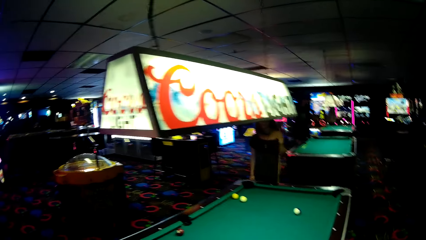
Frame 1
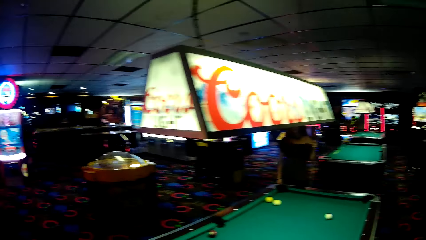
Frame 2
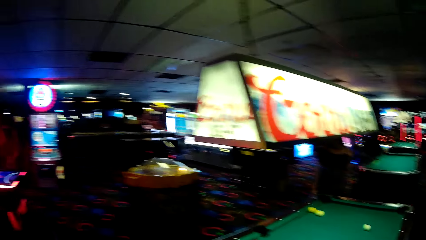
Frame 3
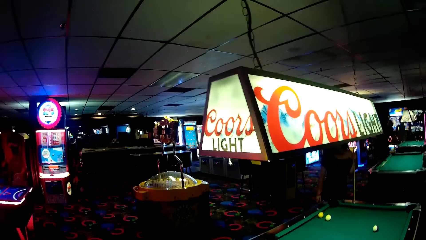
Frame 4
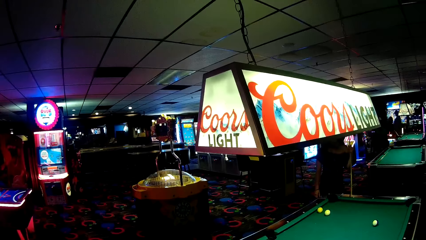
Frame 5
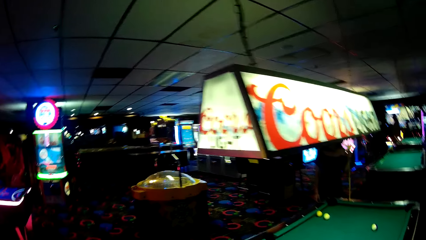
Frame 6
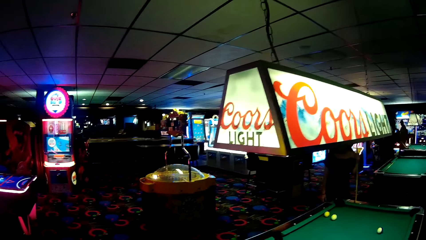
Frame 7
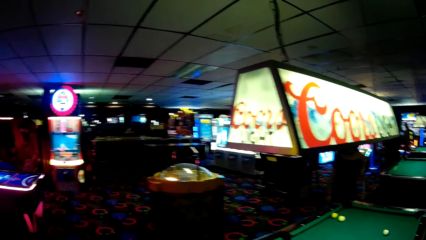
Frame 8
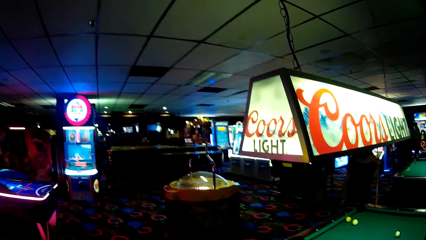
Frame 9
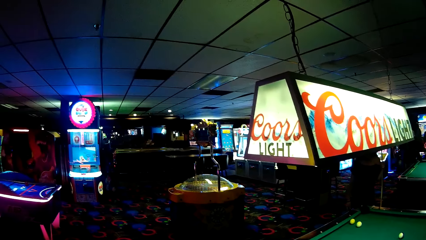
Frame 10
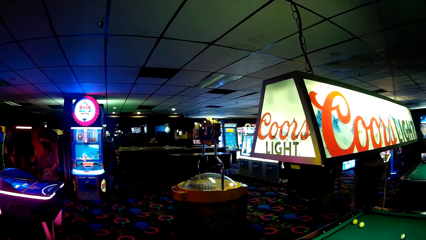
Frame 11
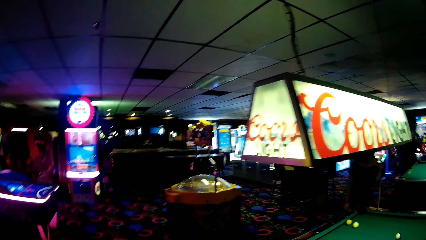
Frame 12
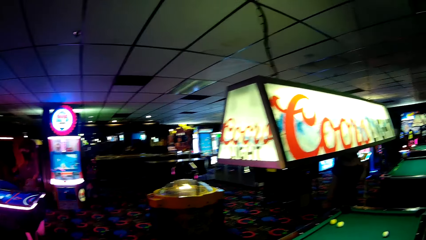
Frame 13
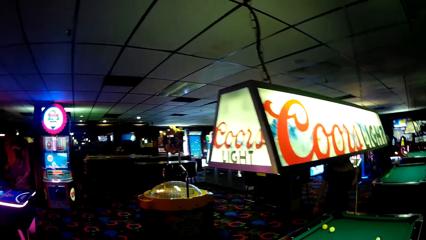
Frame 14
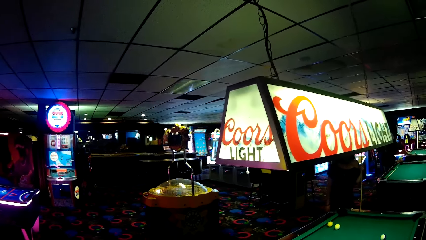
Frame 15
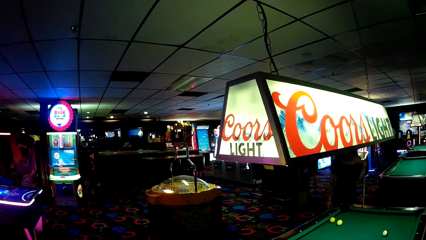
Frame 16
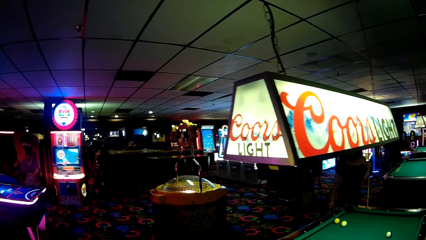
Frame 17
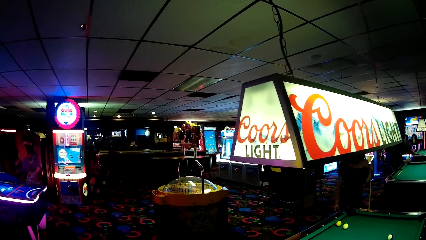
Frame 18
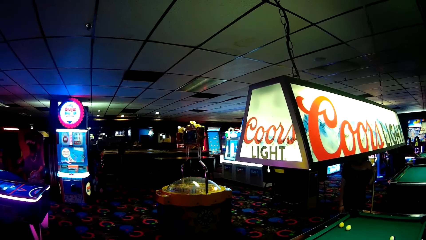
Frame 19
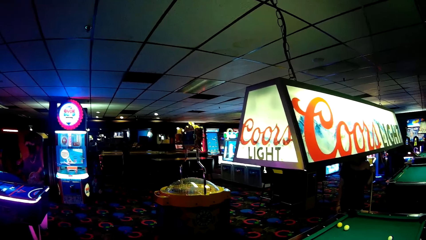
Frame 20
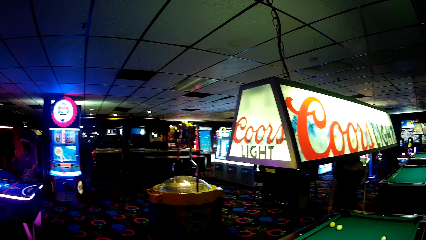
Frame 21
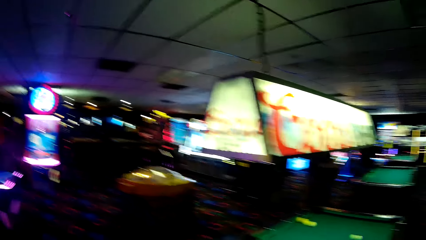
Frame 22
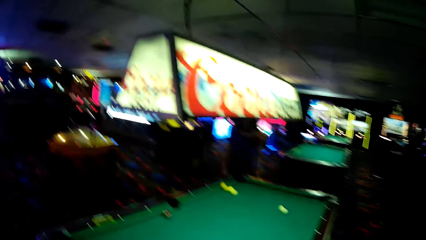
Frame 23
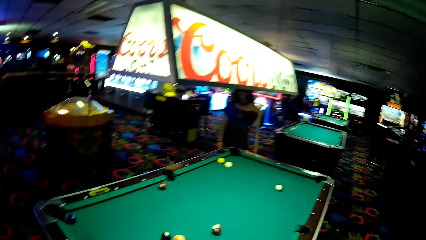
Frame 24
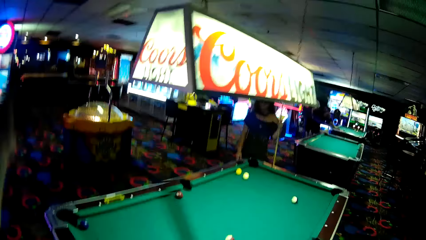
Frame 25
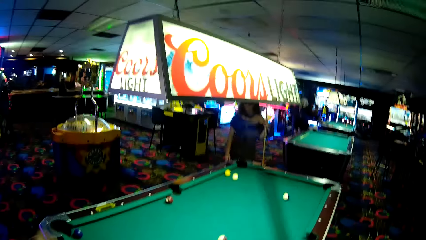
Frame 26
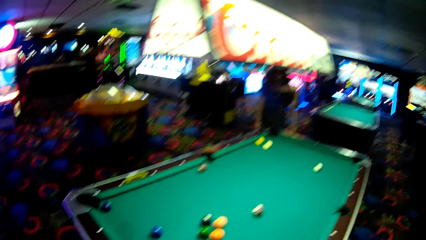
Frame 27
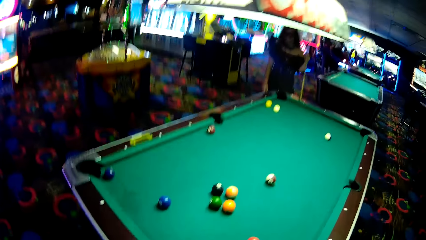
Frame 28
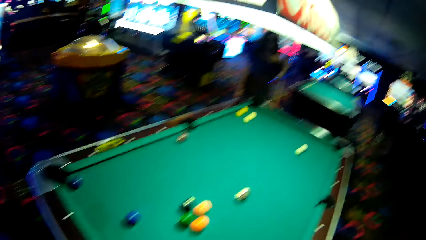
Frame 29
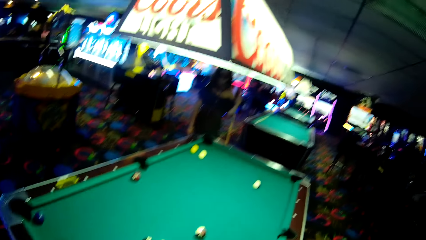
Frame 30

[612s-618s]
A woman holds a billiards stick.

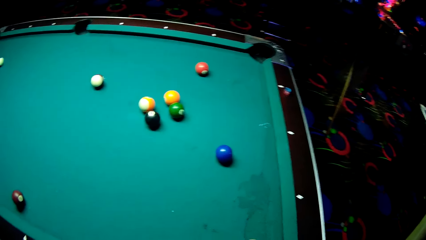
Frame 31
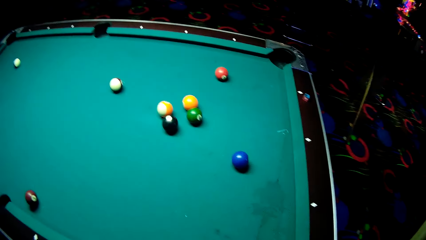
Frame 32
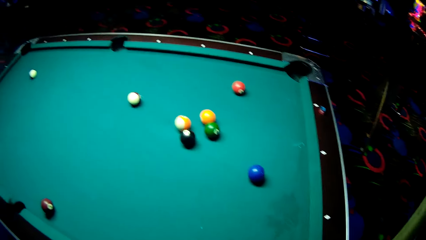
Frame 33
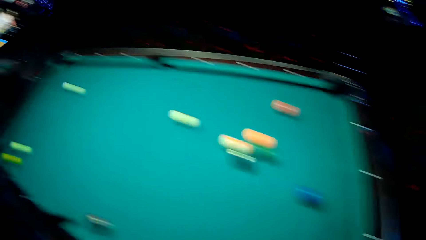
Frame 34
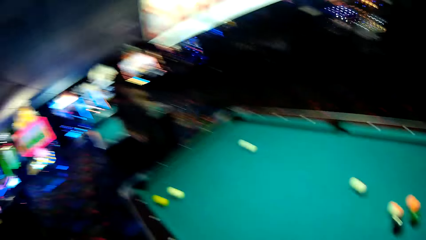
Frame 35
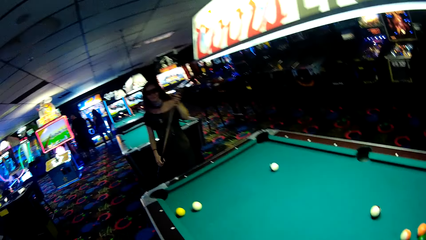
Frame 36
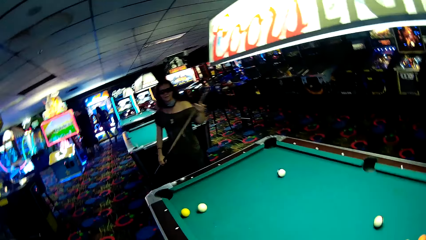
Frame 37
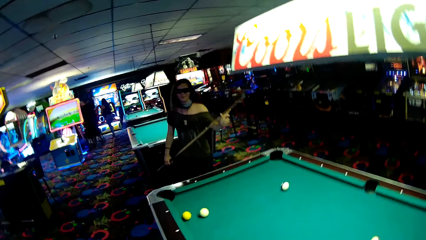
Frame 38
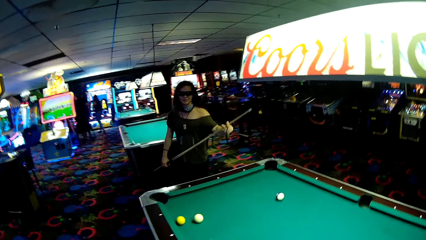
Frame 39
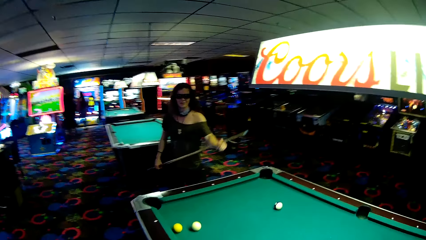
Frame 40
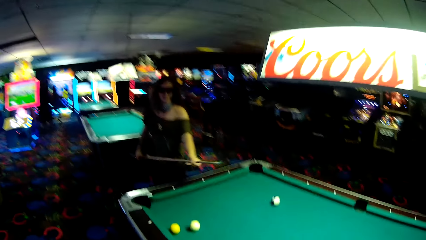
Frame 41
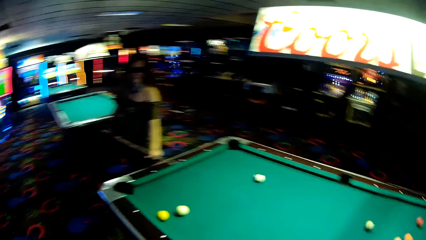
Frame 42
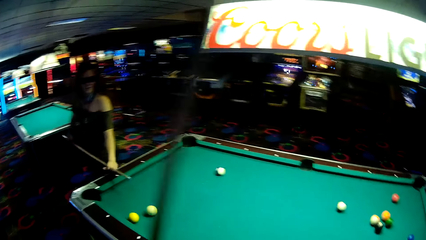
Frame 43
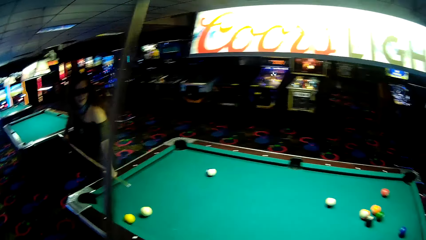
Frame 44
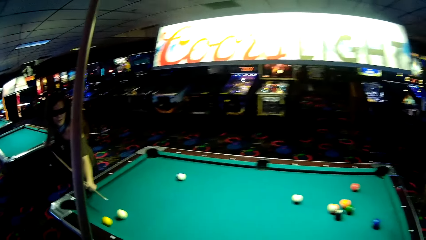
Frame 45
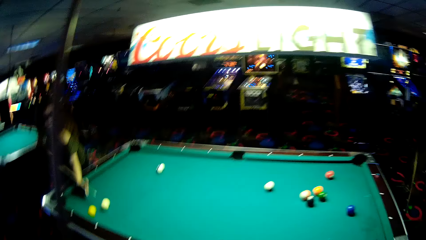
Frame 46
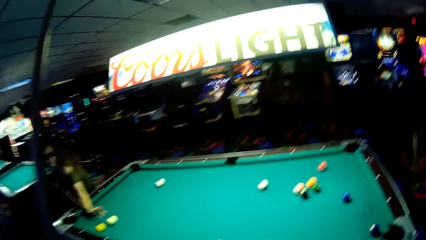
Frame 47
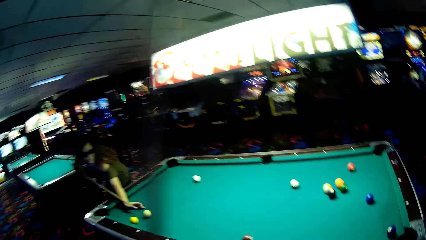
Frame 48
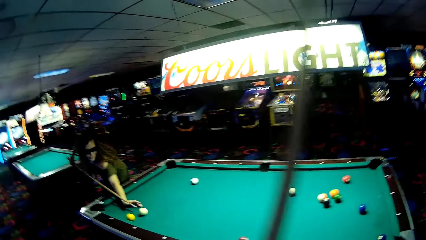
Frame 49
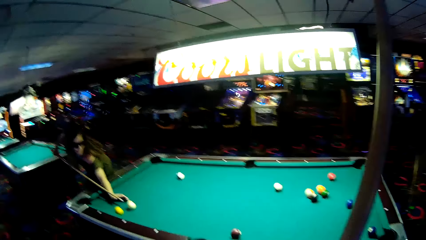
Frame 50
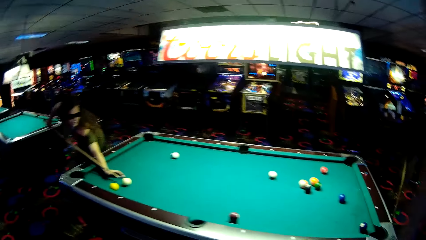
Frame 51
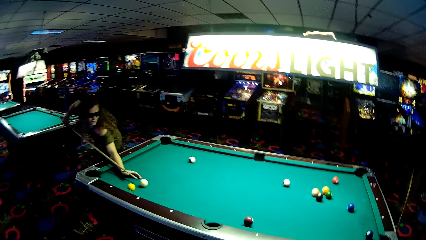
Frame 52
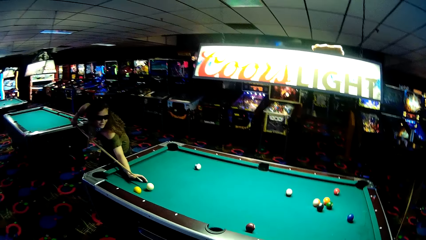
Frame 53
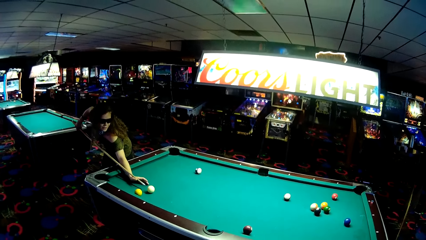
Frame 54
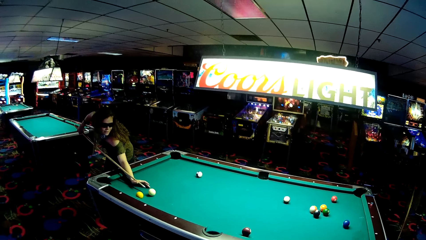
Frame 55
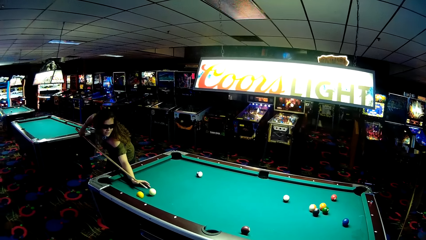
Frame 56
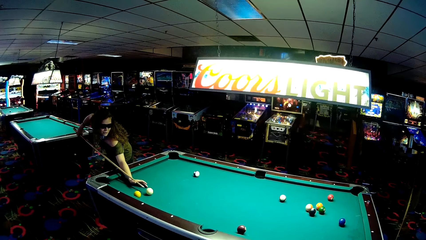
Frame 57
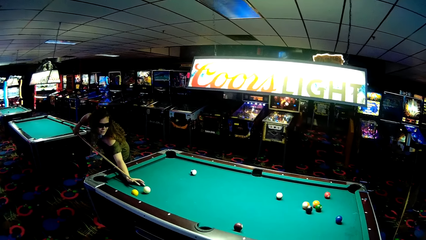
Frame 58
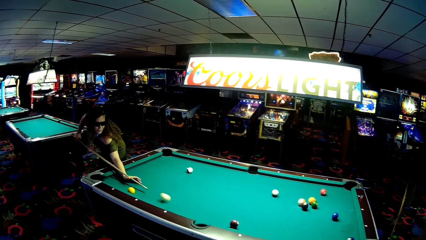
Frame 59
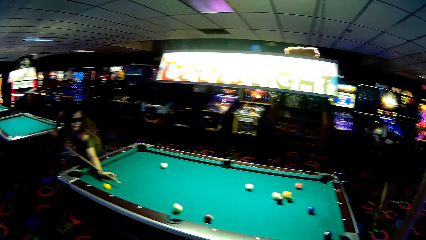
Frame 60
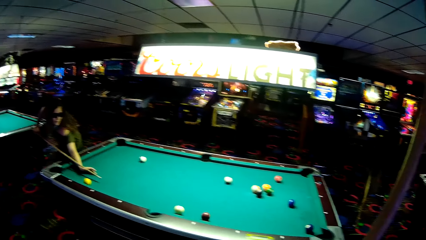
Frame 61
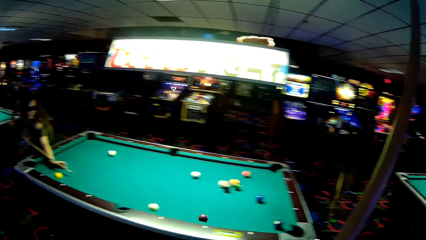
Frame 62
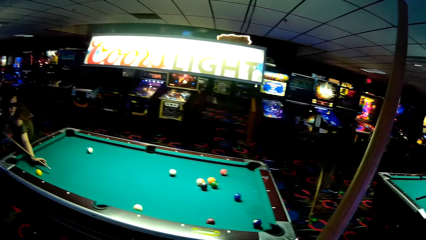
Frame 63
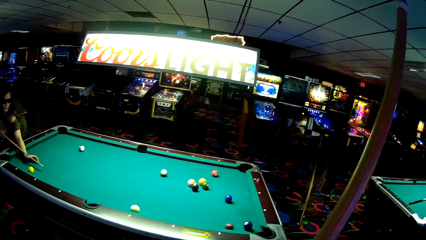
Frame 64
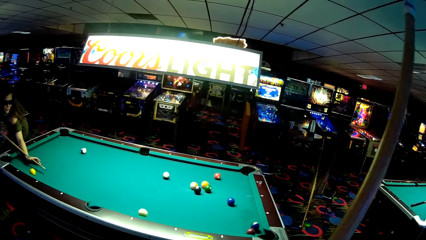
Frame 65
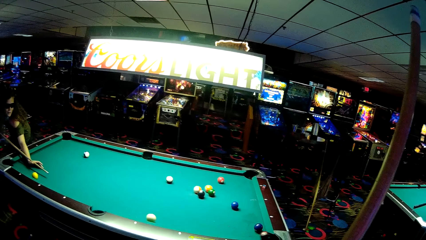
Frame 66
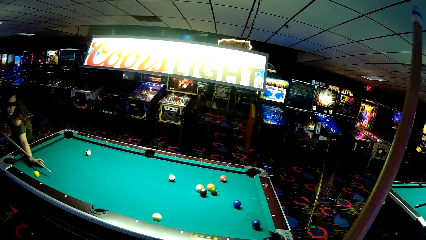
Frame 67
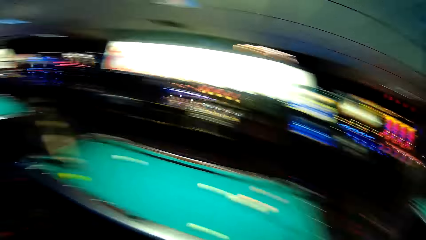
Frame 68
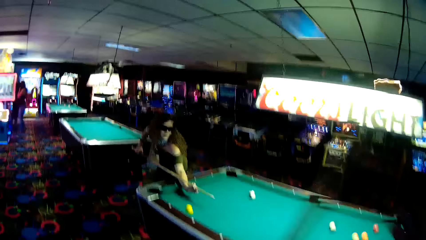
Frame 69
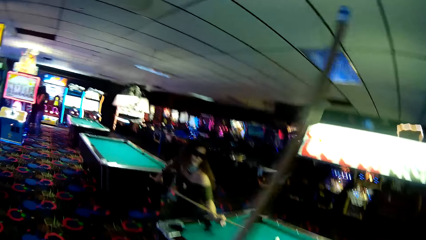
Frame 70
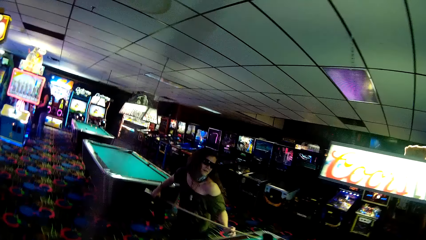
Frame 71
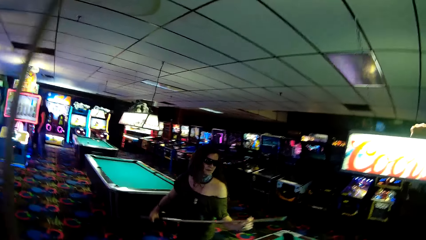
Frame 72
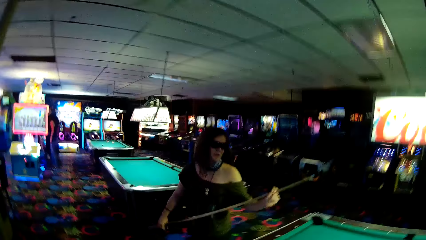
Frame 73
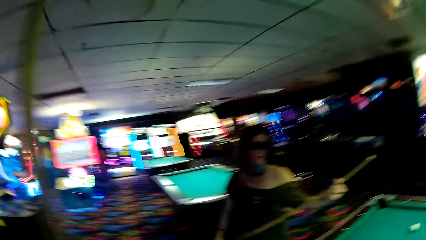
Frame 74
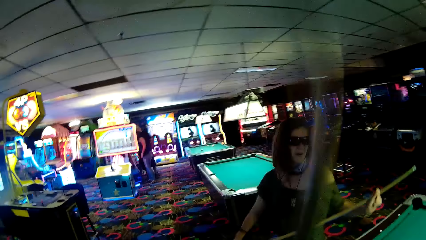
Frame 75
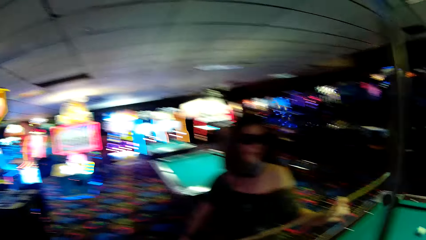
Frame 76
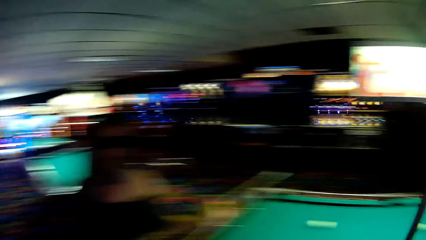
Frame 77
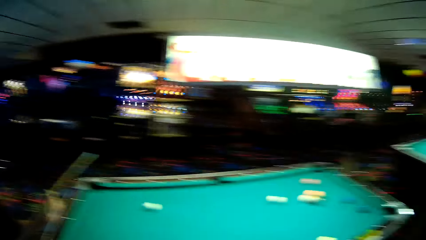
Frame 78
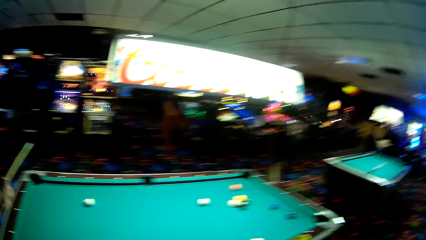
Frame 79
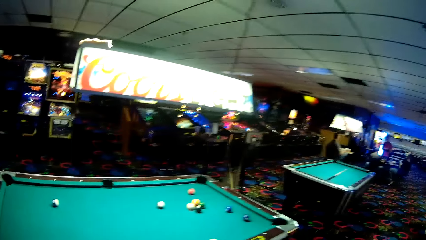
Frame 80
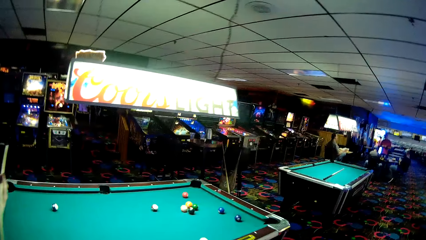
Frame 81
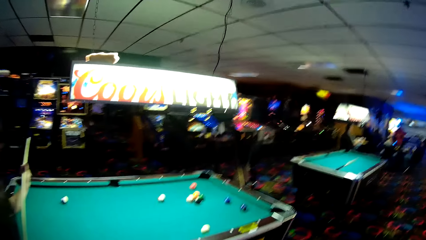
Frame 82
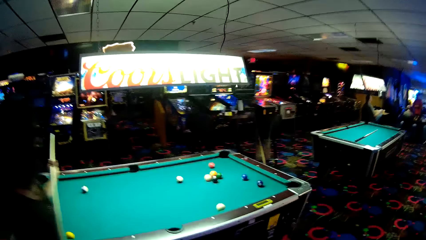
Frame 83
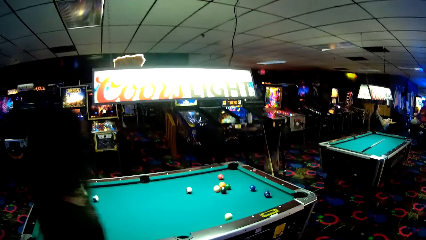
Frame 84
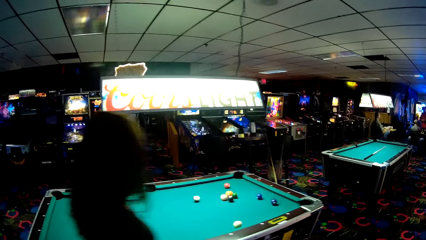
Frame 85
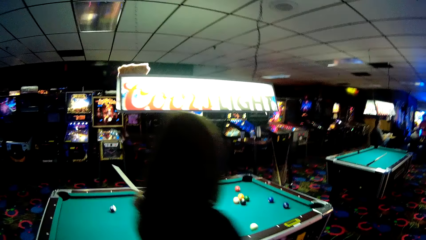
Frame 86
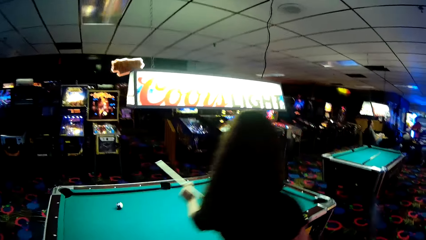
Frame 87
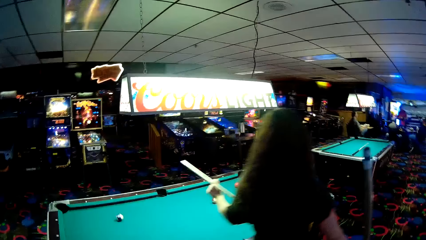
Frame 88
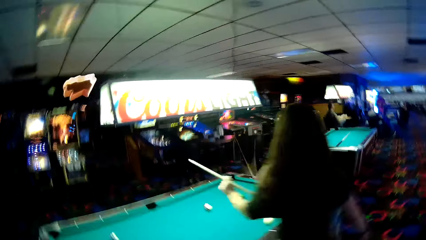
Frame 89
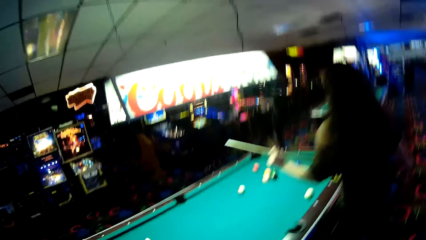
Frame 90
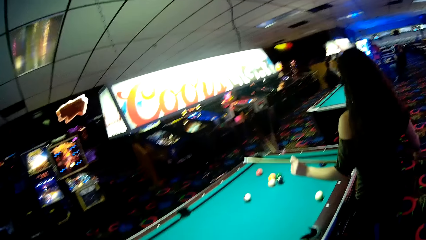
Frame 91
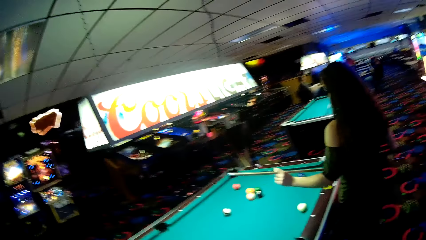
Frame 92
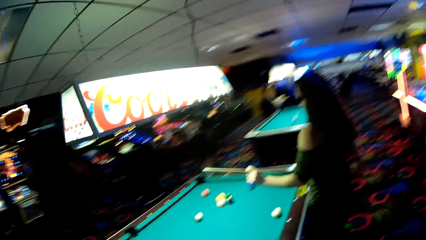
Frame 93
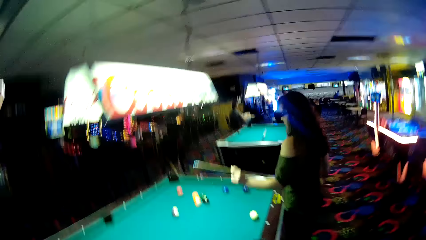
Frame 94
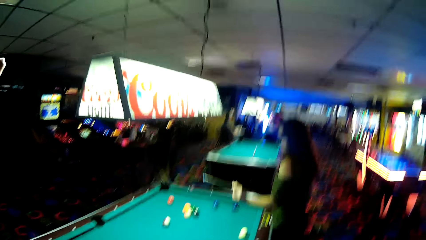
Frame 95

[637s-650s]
The camera wearer dialogues with a woman. The woman holds a billiards stick. The woman strikes a billiards ball. The camera wearer dialogues with the woman. The woman walks with the billiards stick around the pool table.
